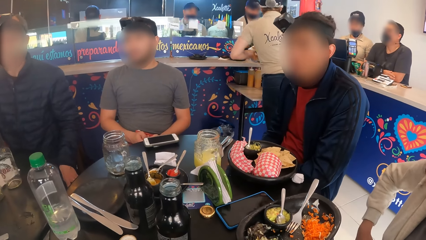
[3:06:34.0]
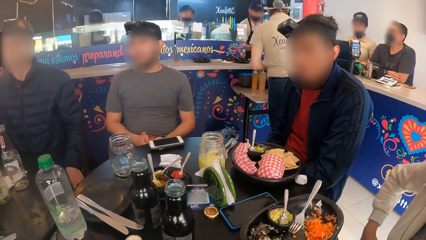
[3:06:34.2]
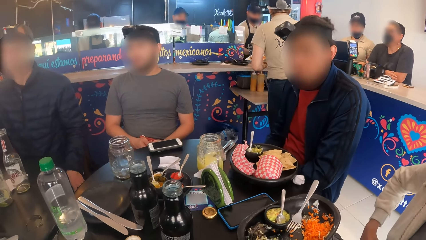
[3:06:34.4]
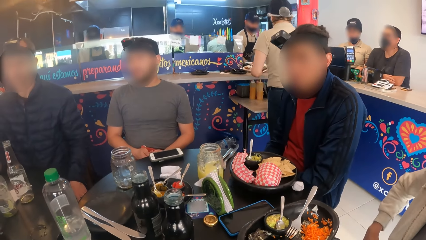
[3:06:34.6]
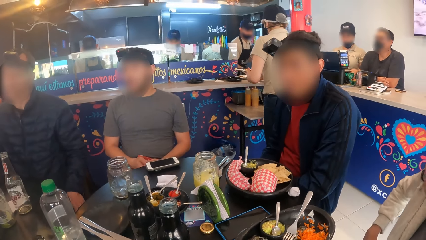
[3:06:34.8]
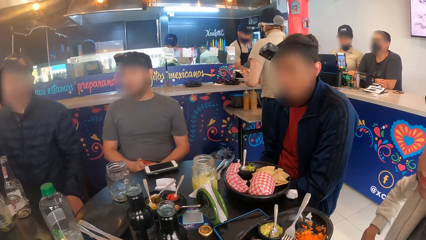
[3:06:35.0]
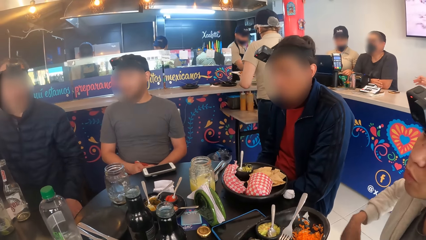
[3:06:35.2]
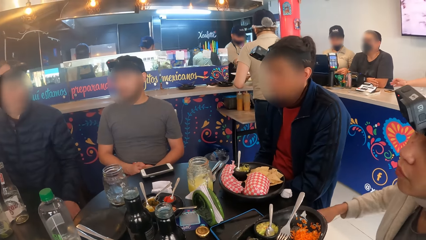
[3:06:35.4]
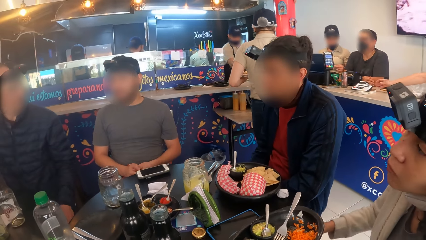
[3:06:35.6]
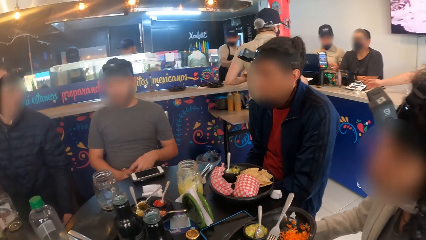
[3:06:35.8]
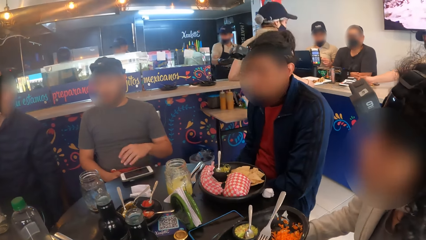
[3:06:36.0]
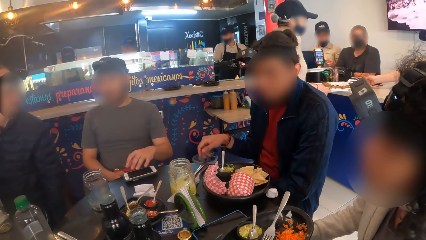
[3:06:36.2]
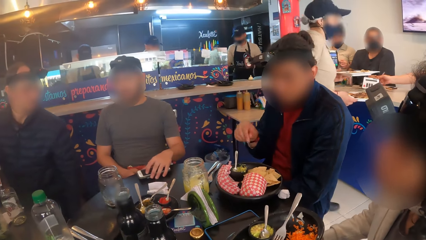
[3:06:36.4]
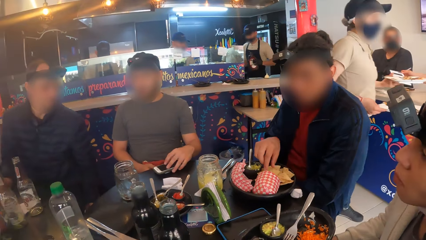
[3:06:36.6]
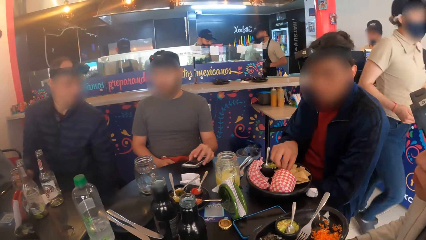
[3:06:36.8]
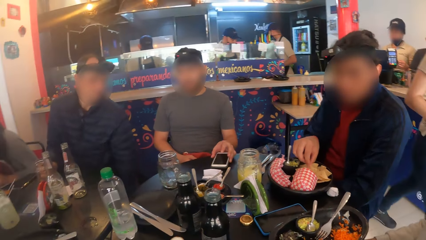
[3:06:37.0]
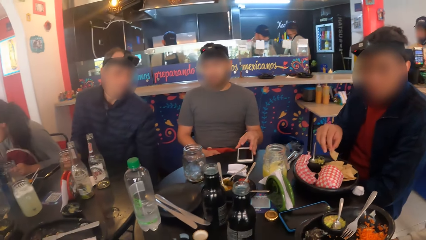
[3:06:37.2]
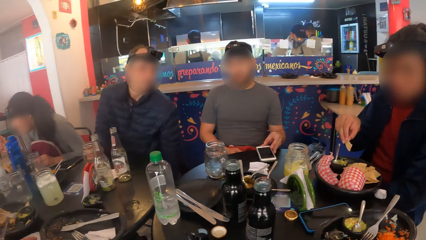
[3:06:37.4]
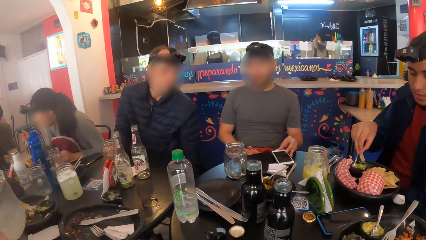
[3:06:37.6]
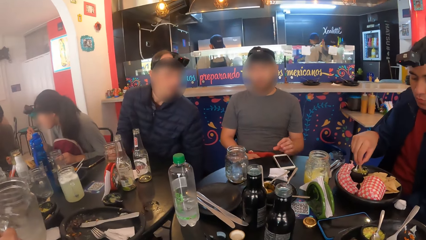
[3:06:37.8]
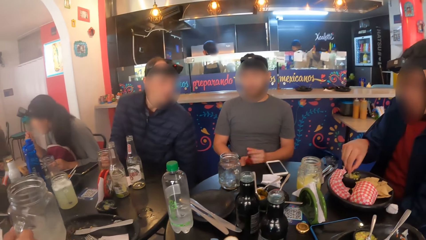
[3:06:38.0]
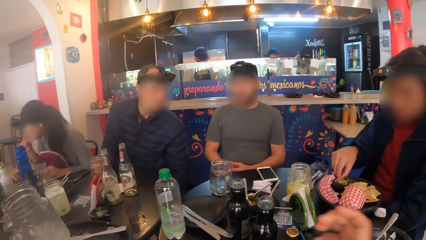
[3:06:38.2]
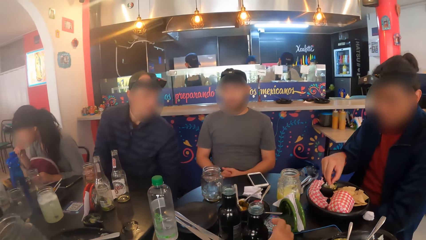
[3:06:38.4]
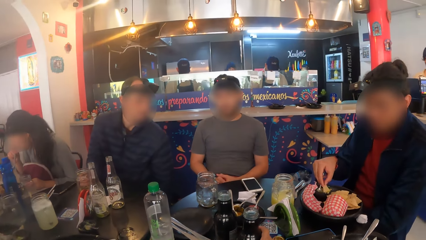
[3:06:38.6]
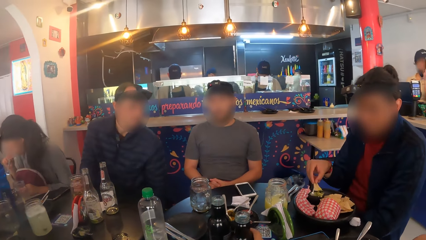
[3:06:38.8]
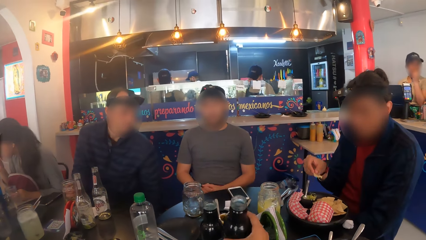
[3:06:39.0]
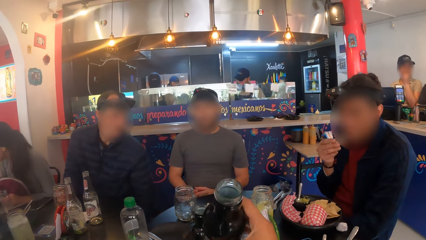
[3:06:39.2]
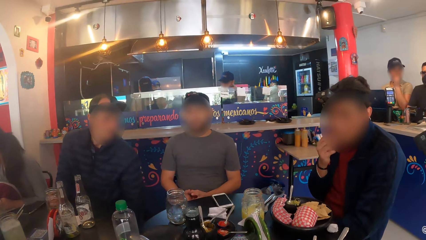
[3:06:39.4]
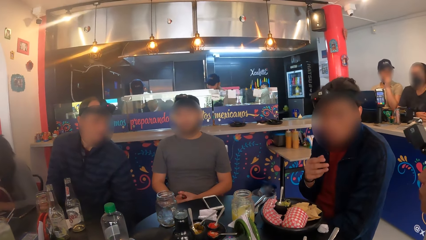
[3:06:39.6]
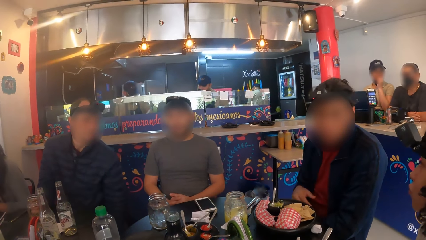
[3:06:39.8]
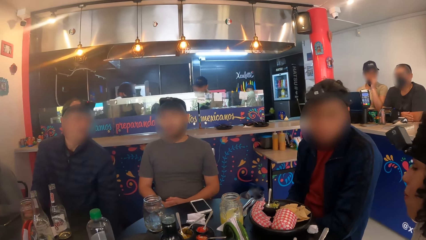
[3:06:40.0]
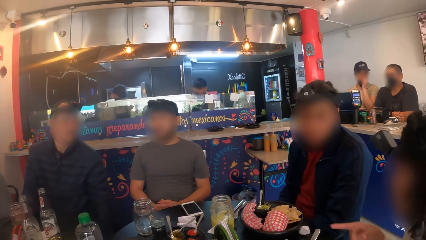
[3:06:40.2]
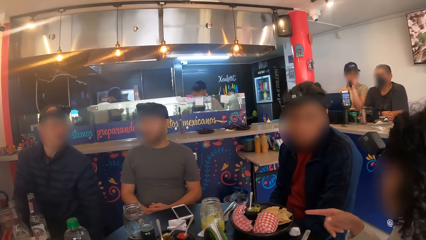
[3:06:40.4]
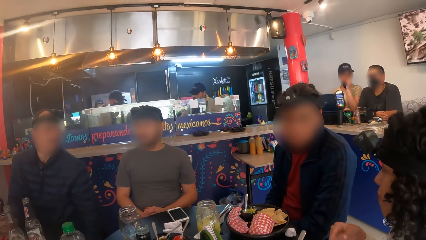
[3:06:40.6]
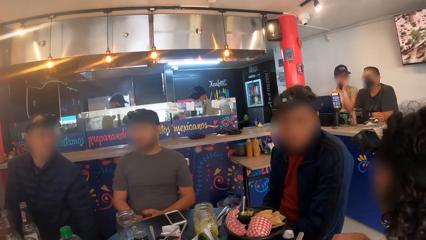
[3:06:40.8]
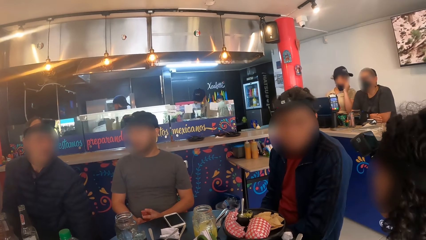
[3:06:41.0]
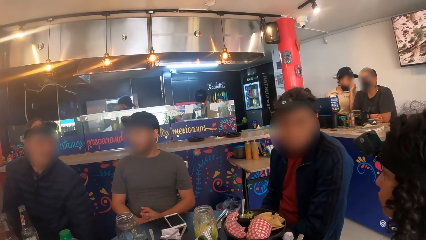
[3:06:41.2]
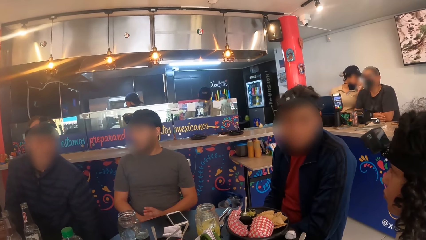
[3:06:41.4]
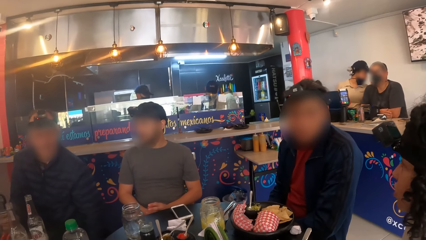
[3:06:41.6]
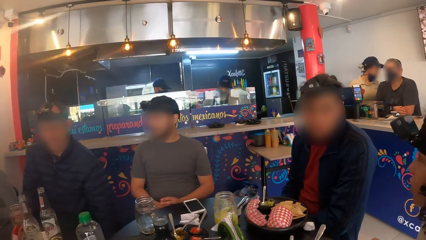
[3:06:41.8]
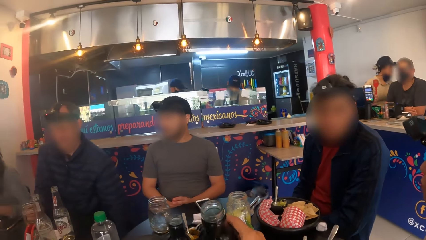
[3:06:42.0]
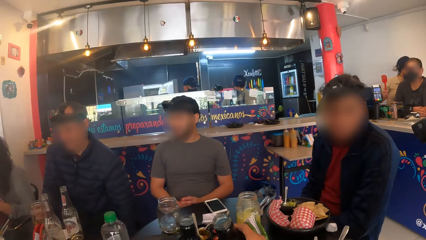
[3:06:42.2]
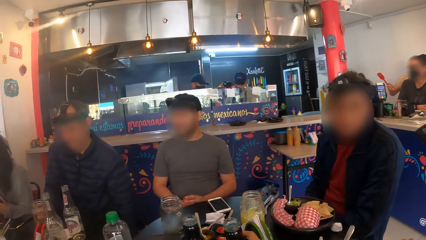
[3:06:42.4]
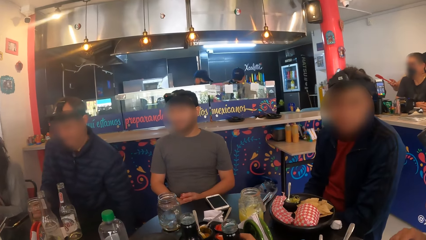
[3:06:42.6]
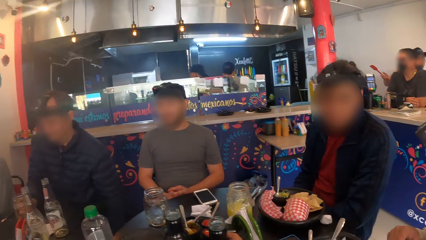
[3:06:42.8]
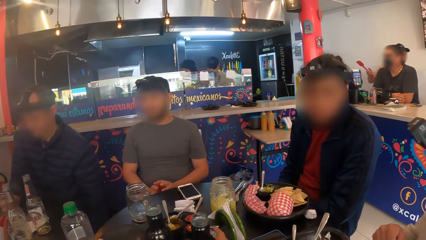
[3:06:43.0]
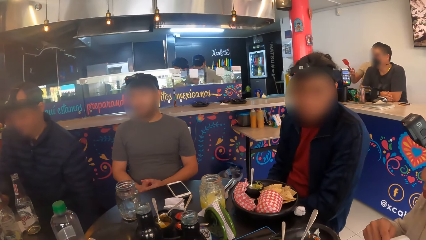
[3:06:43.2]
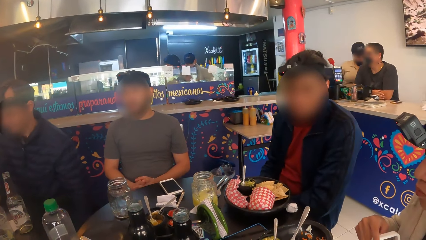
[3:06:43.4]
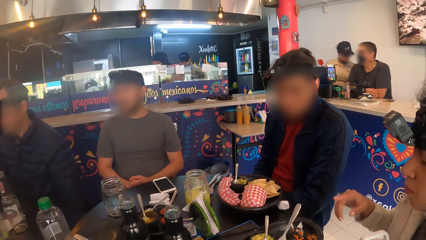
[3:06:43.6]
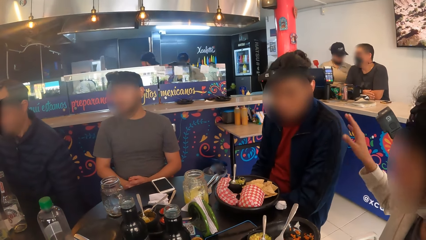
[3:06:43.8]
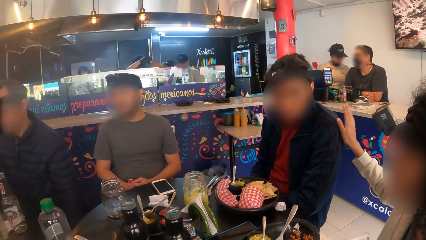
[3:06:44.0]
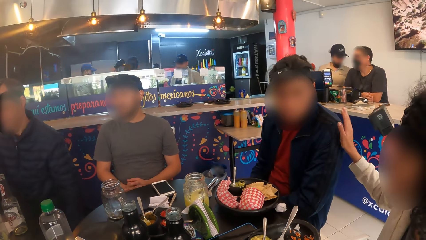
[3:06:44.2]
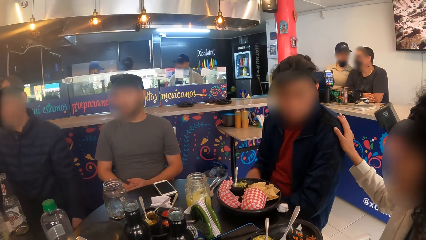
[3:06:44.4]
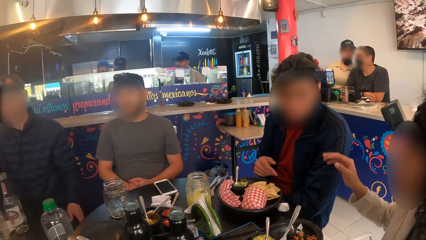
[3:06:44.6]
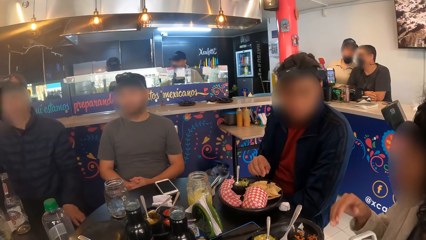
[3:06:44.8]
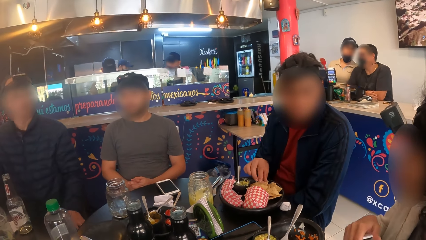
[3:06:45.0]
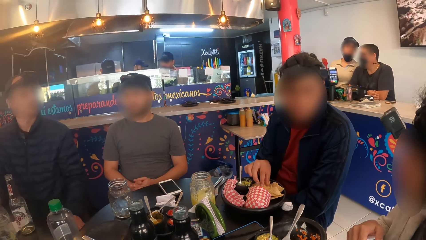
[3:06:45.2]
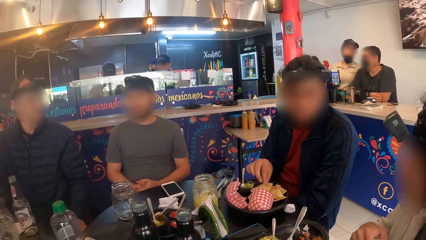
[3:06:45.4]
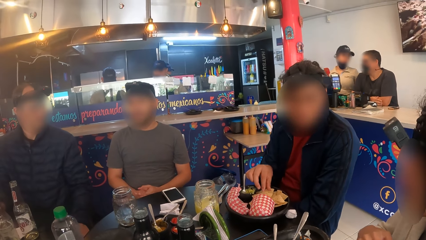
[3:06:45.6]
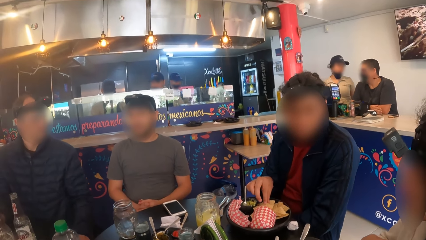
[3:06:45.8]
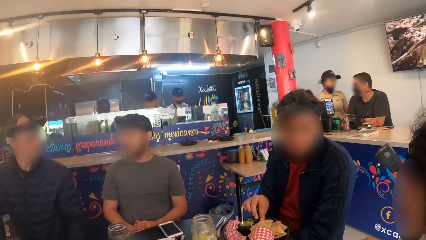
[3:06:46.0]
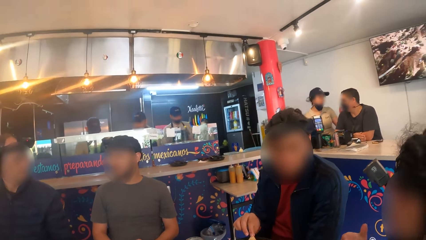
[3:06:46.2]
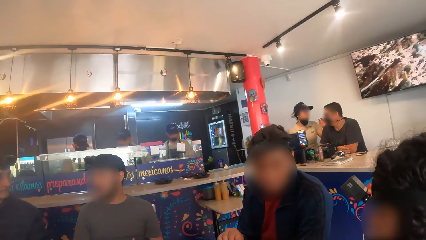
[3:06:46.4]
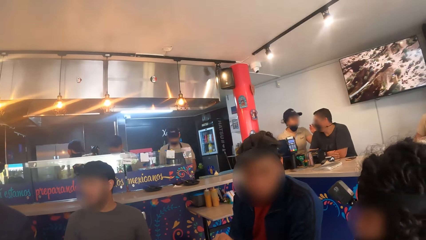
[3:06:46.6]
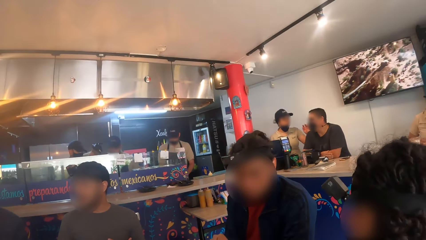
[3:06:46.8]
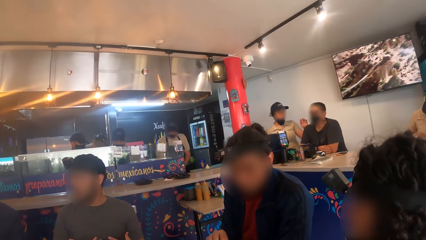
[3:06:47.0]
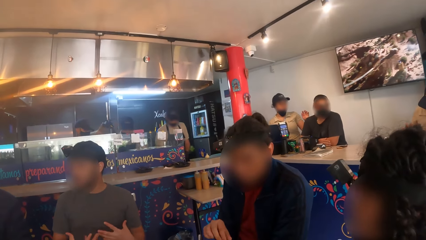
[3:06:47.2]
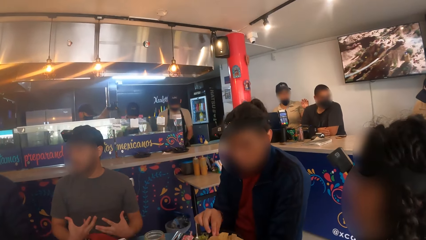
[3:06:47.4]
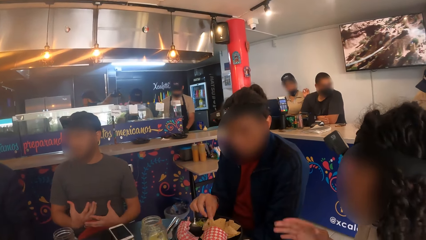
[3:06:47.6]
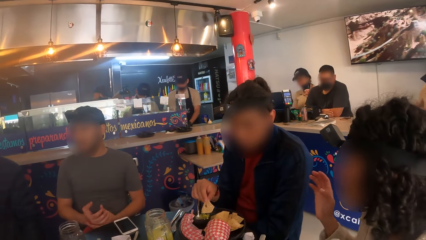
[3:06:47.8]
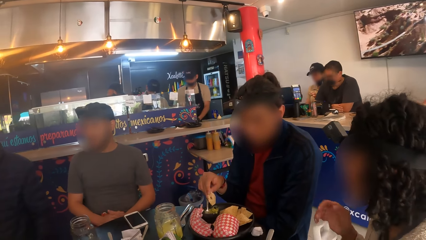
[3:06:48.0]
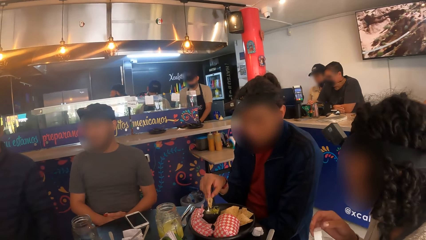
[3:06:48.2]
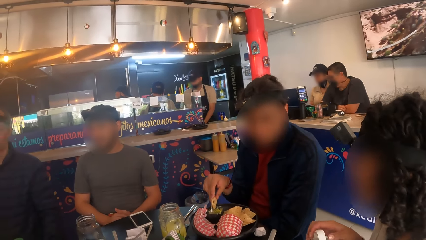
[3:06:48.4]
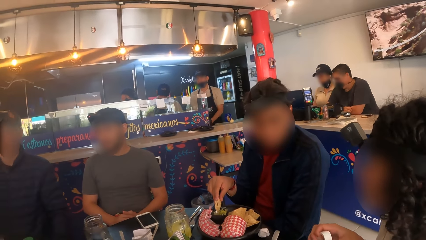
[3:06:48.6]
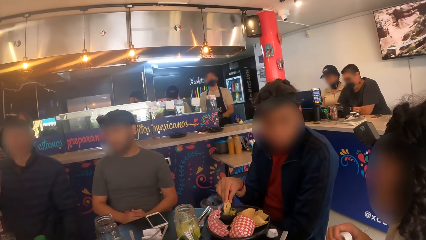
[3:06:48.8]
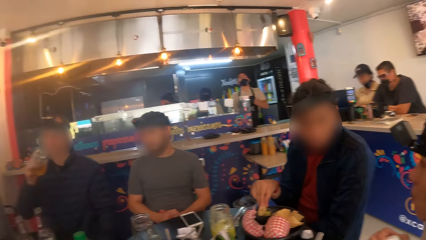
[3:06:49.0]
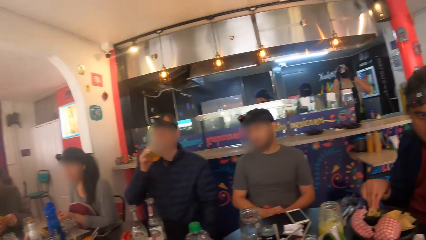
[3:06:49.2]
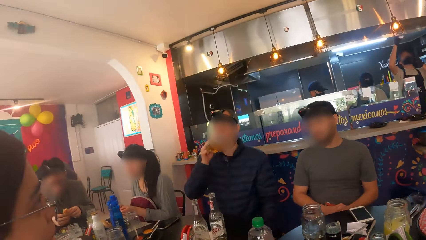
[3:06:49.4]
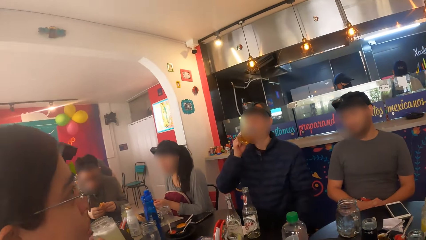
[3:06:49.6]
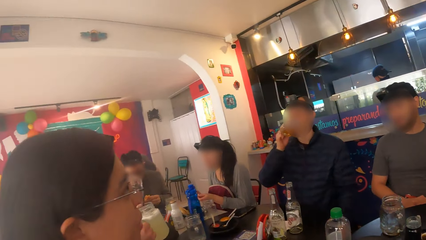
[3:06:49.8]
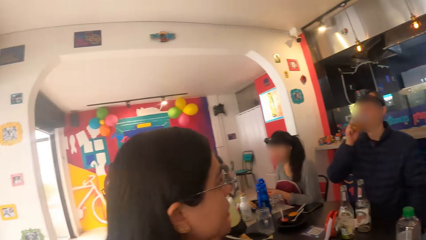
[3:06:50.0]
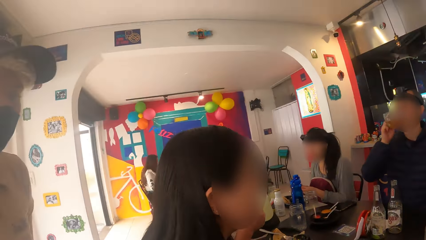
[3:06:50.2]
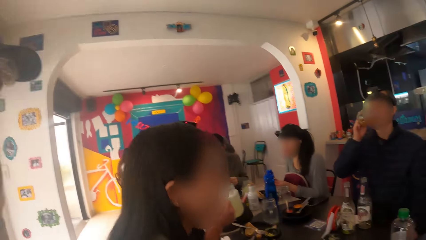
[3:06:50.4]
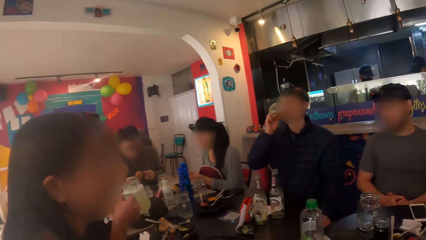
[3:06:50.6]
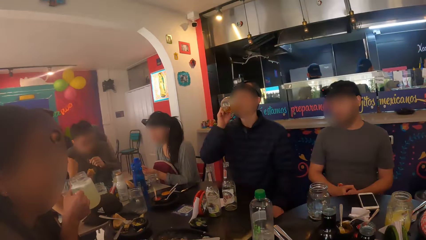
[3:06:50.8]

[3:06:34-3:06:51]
A man adjusts the phone on the table with his left hand. Another man eats a meal from the plate with his right hand and picks up a snack from the plate. The camera wearer picks up a water bottle from the table with her right hand. She drinks from the water bottle in her right hand. She drops the water bottle on the table with her right hand. A person touches the other man on the shoulder. The other man picks up a snack from the plate. Another man drinks from the glass cup in his right hand. Another man eats a meal with his hands. Another man holds the glass cup in his right hand. The camera wearer looks around. She talks to a waiter.
